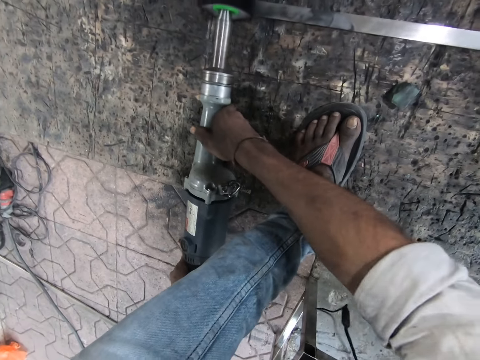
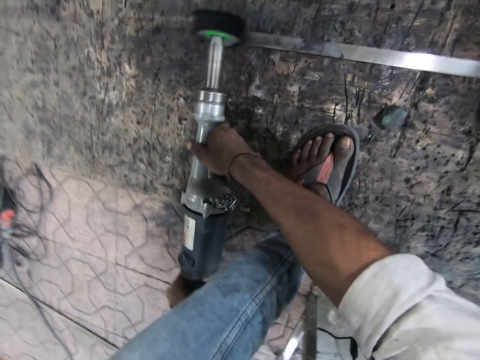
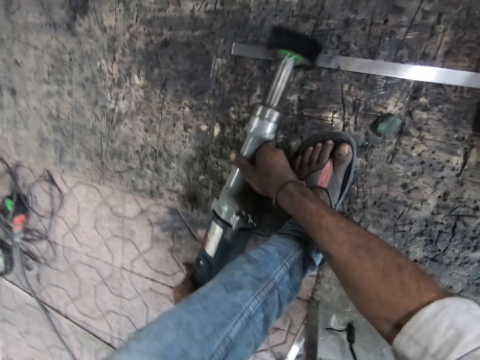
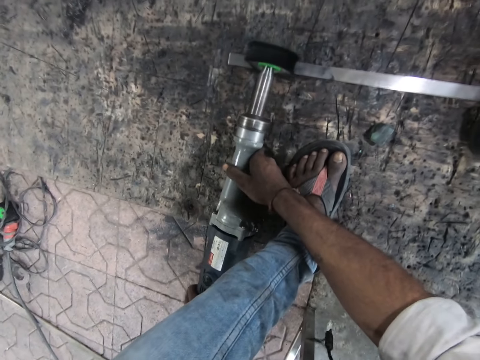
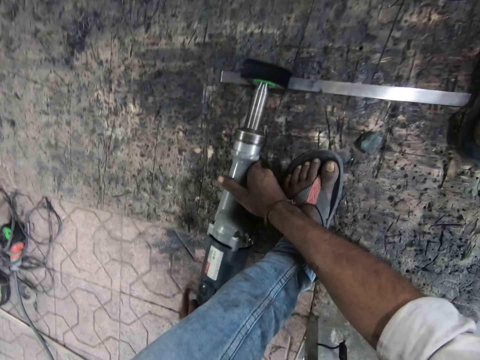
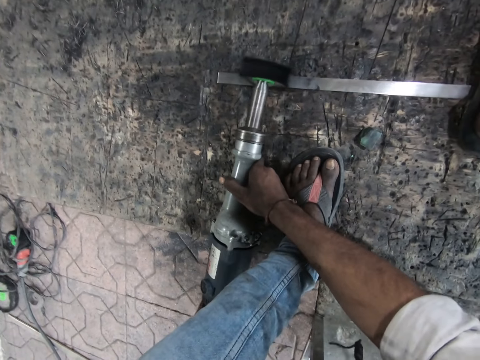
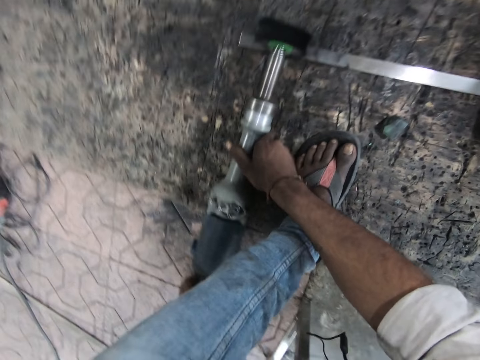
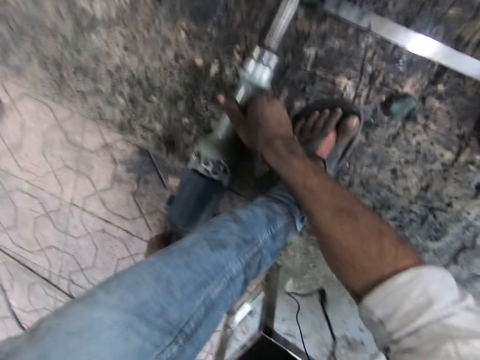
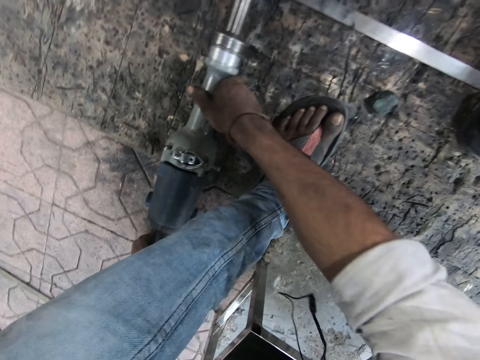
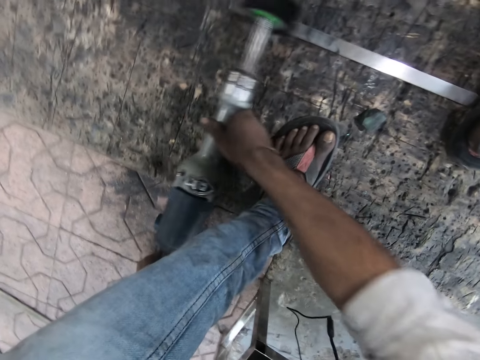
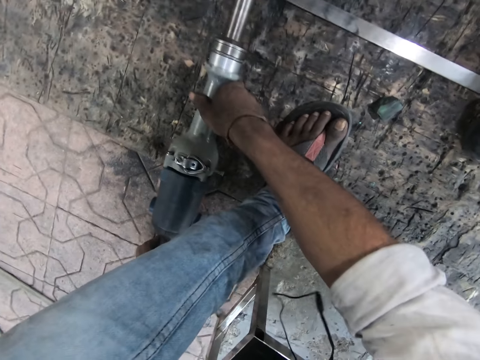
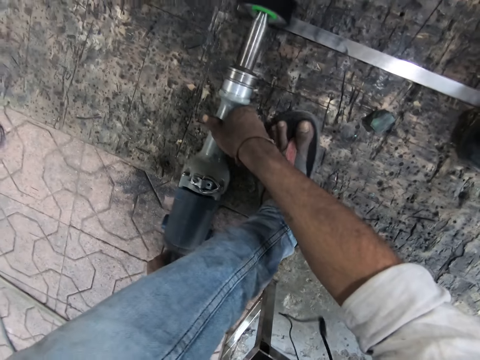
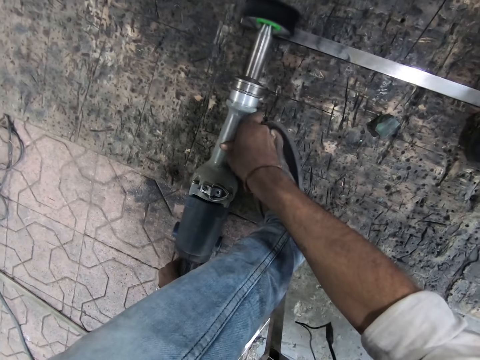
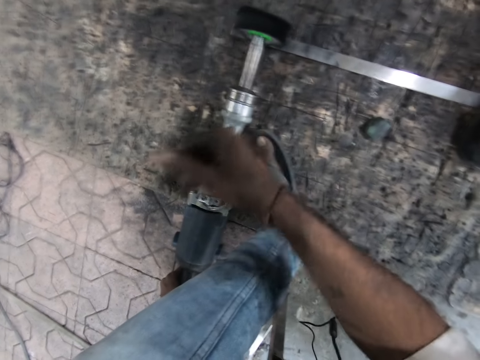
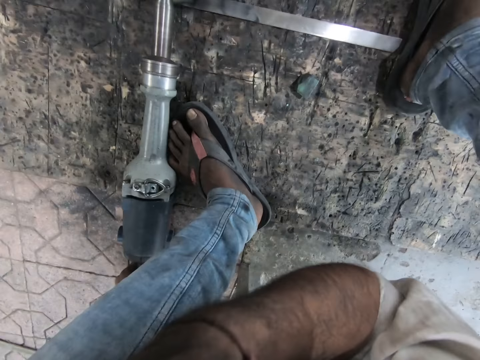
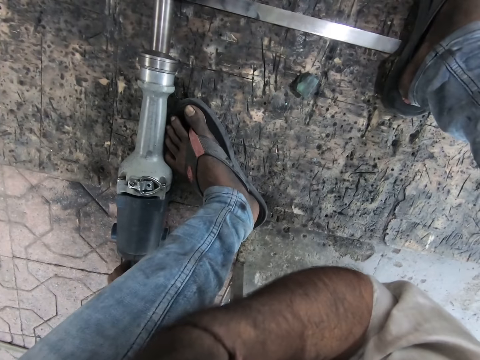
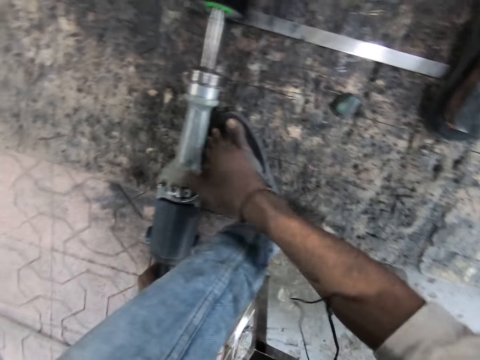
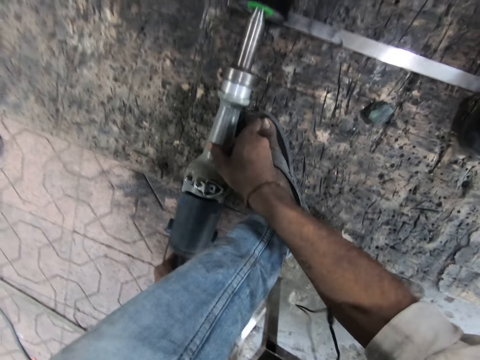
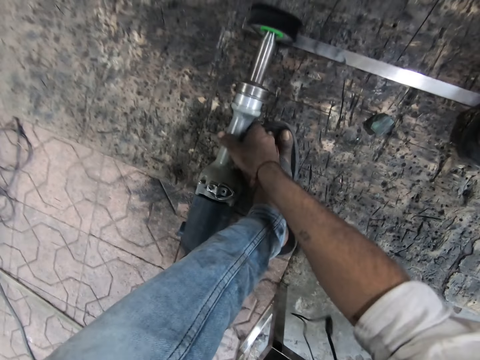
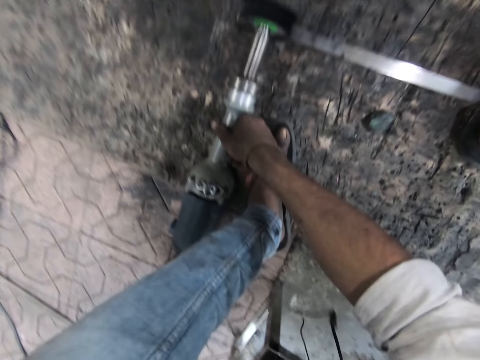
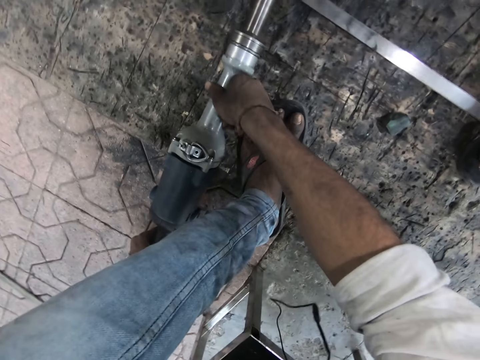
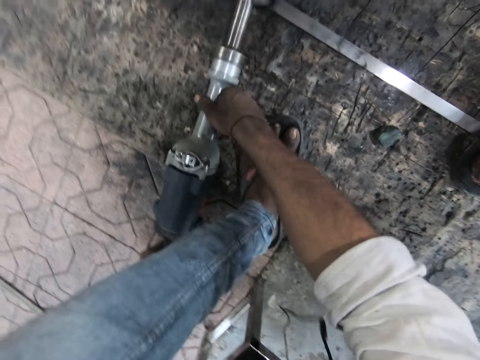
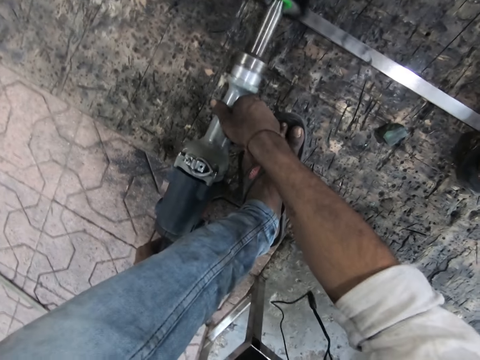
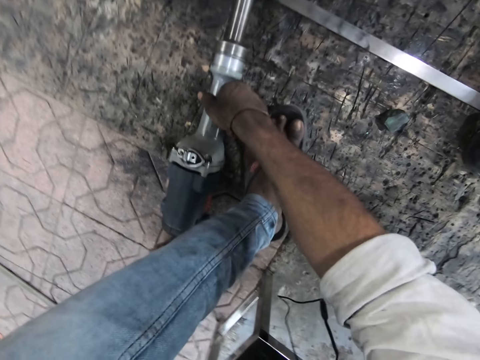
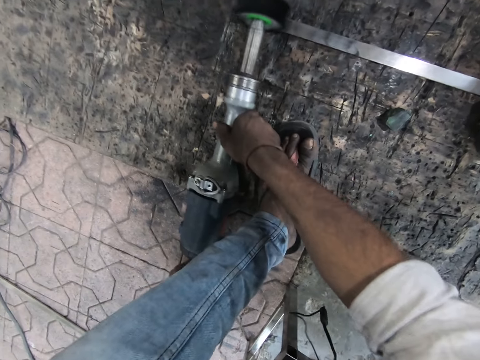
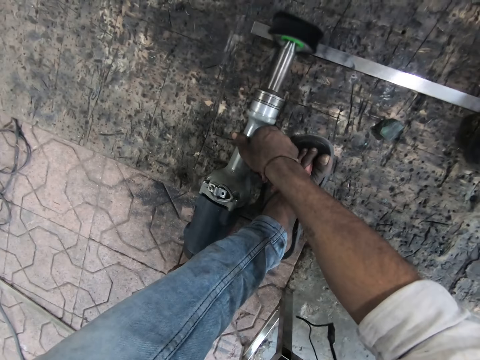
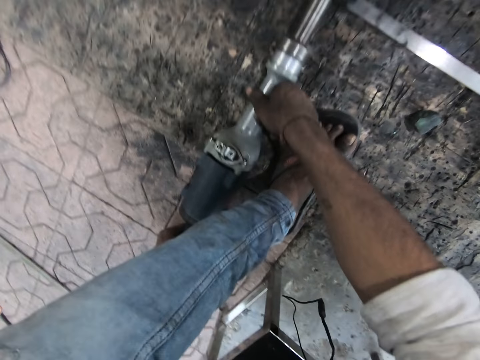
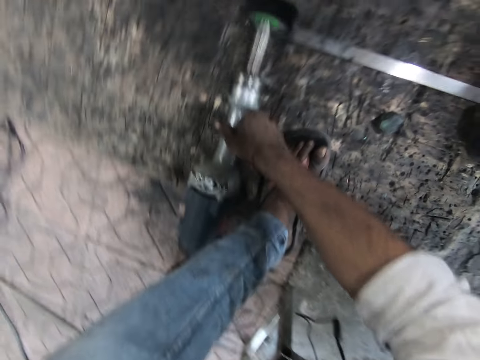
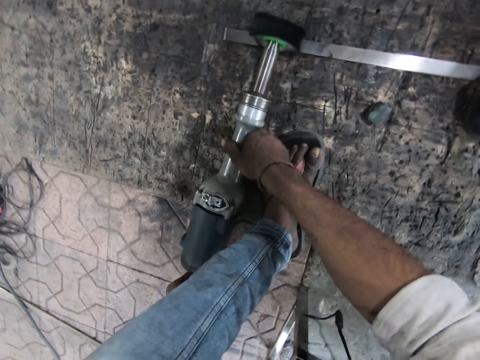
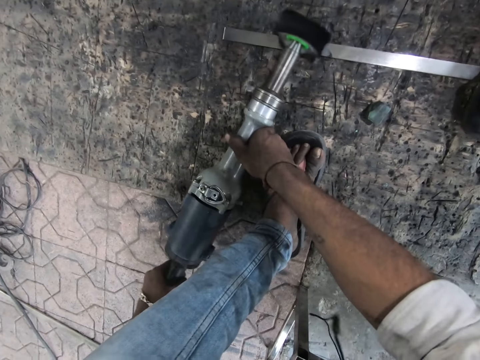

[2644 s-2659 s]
The camera wearer supports the rotary tool with their left foot. They let go of the rotary tool. They do something. They hold the rotary tool. They polish the piece of metal with the rotary tool.

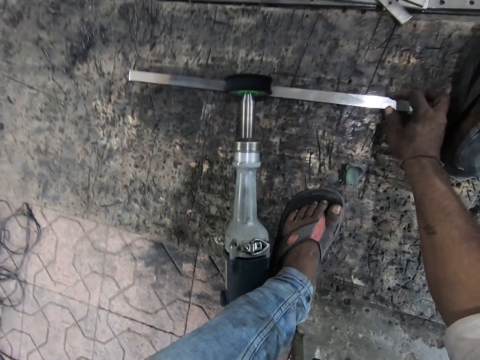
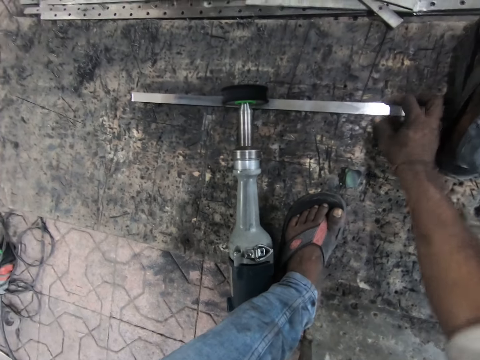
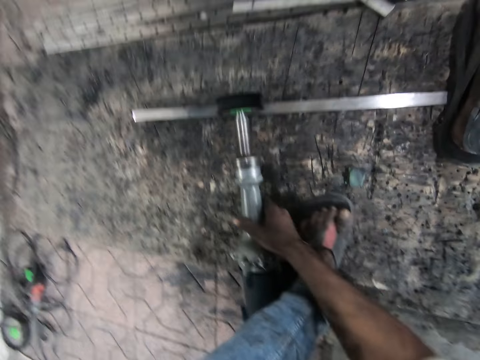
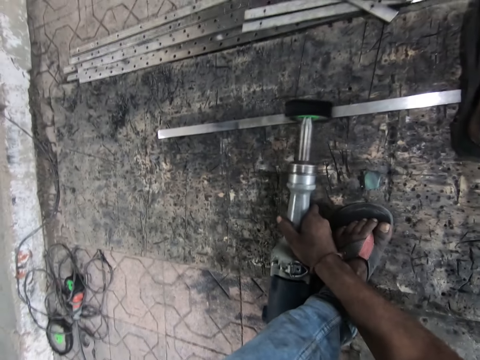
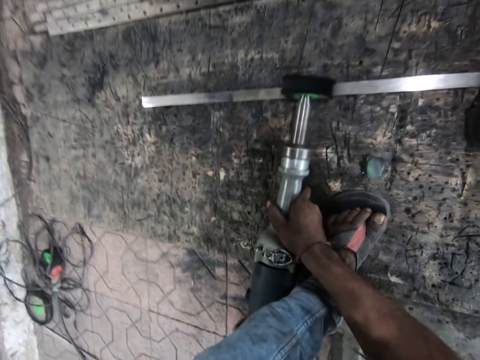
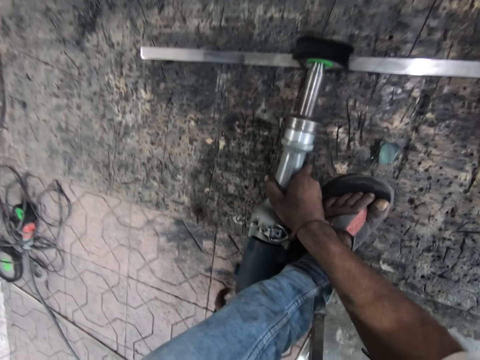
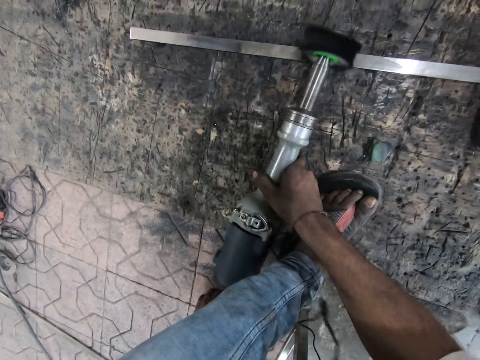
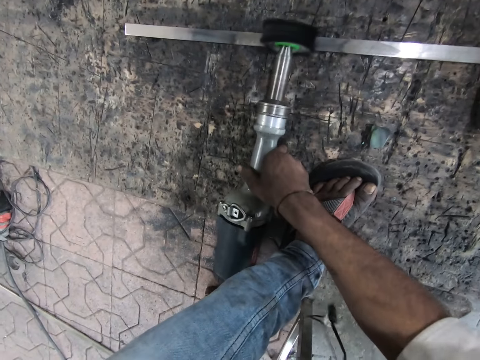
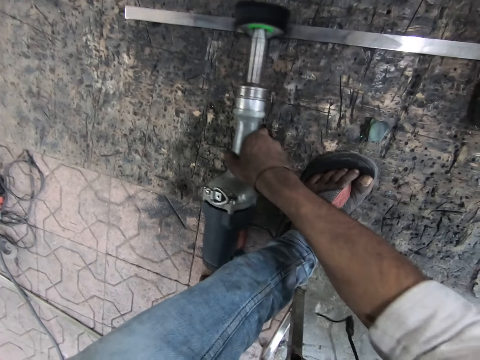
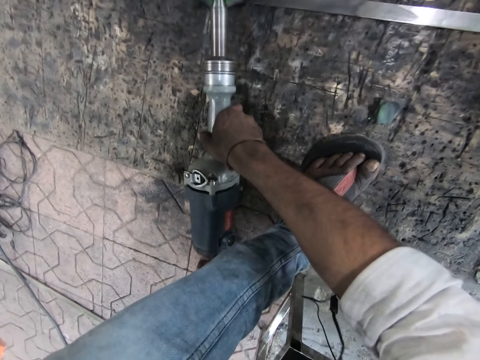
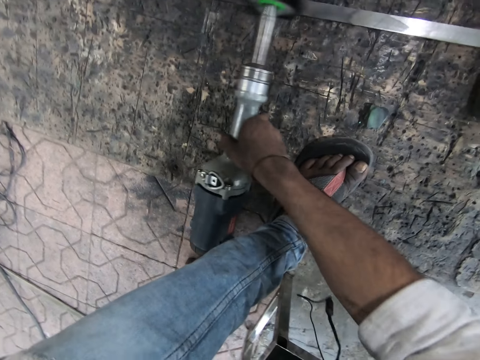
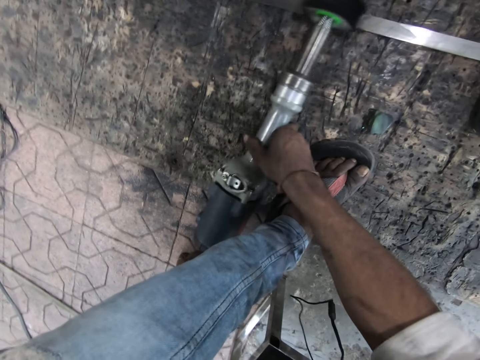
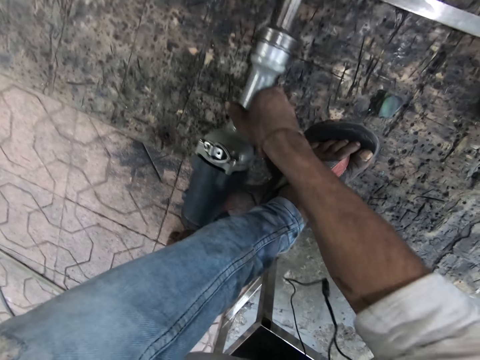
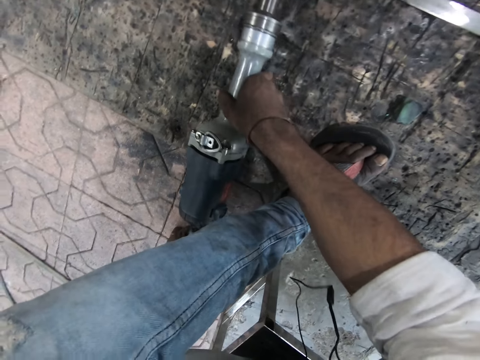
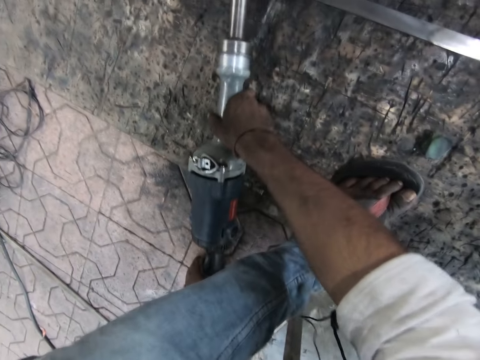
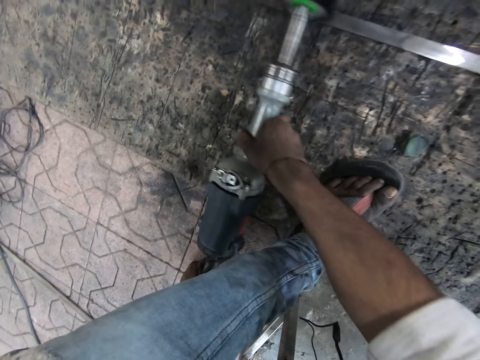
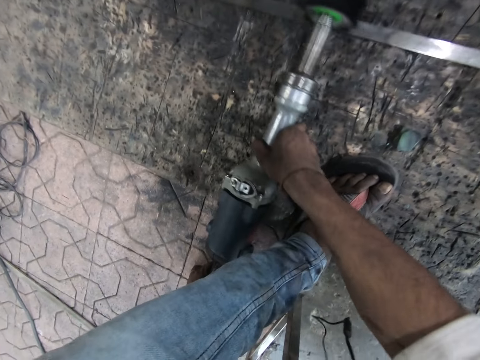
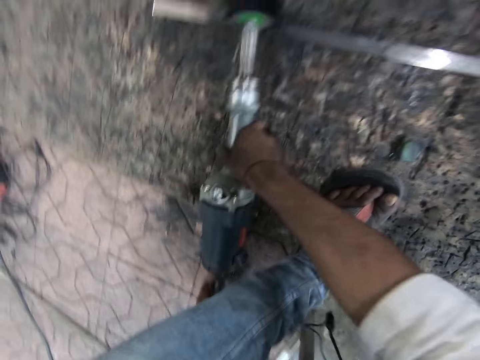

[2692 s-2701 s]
The camera wearer takes the rotary tool. They polish the metal strip with the straight grinder.

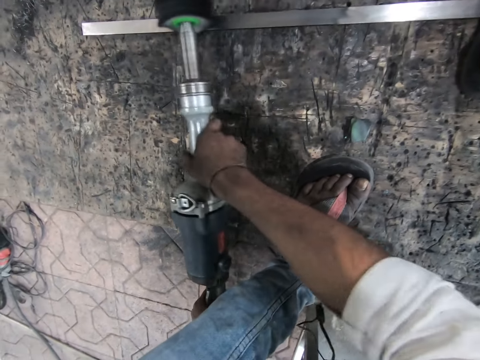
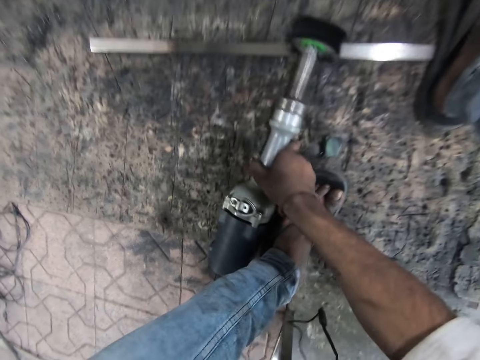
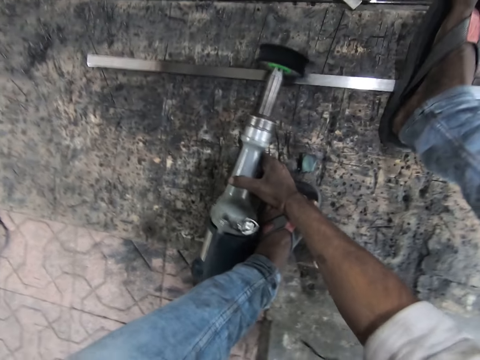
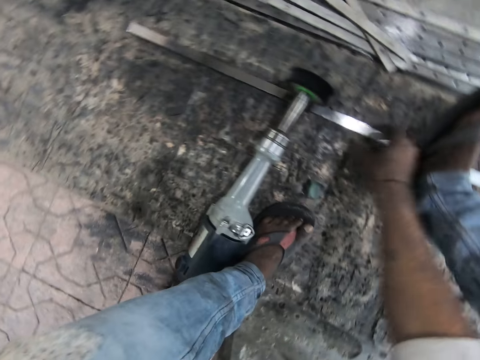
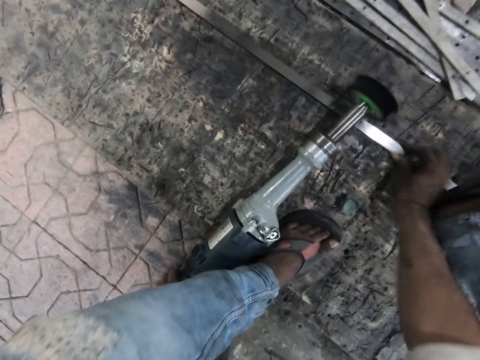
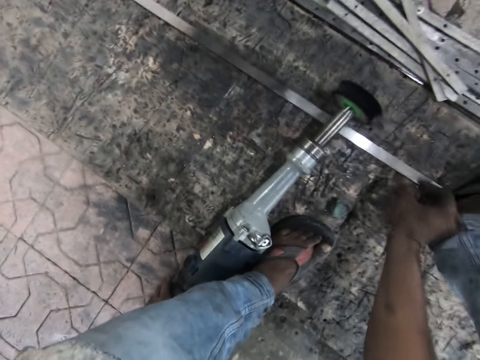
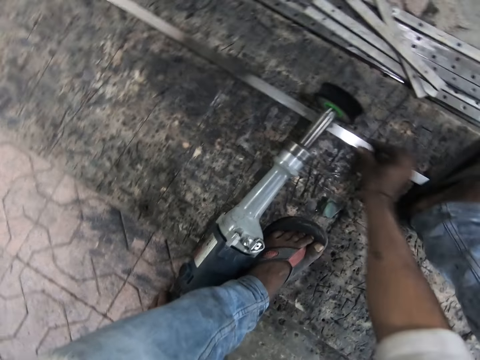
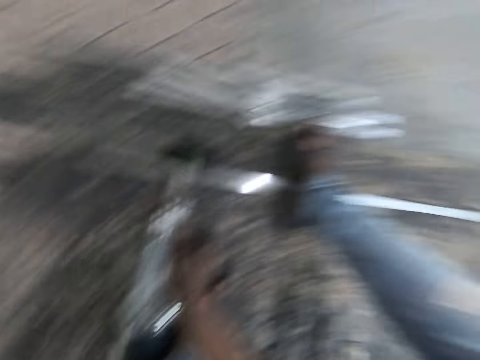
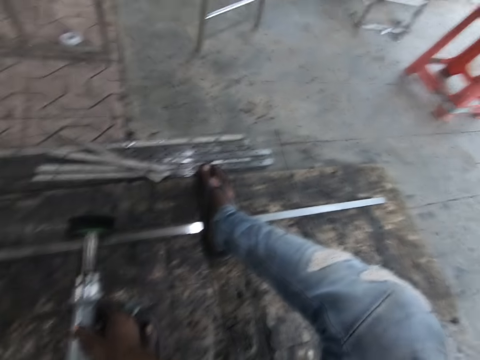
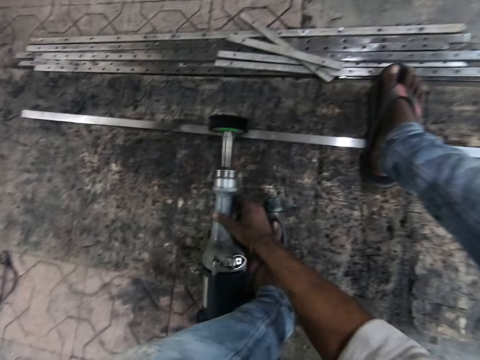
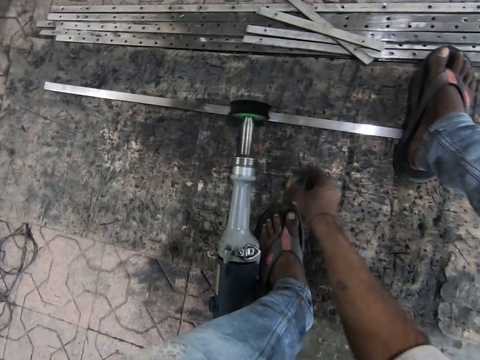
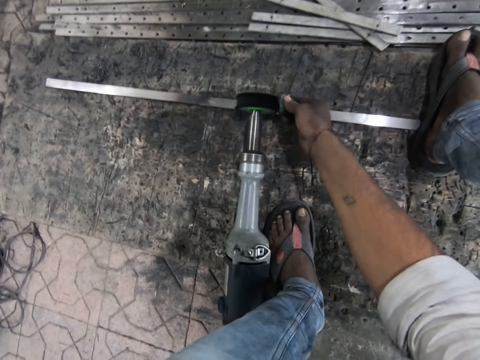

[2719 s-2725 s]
The camera wearer puts down the rotary tool. He adjusts the metal strip with his right hand. He moves the piece of metal. He takes a piece of rock with his right hand.
